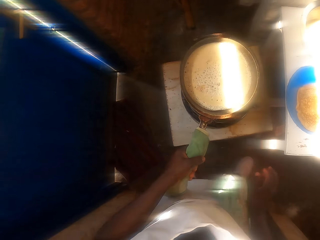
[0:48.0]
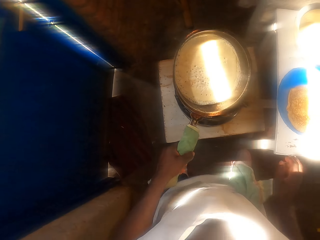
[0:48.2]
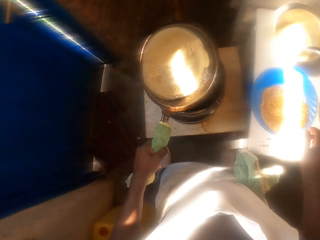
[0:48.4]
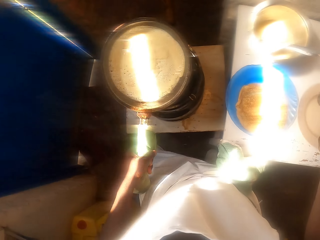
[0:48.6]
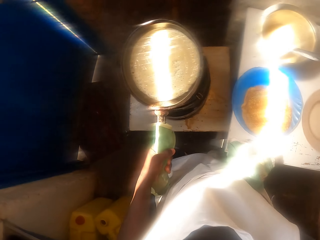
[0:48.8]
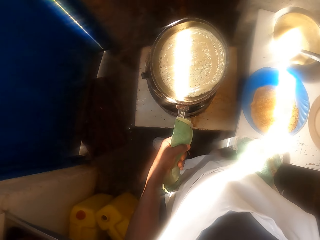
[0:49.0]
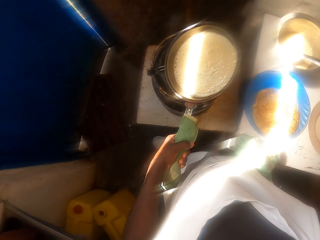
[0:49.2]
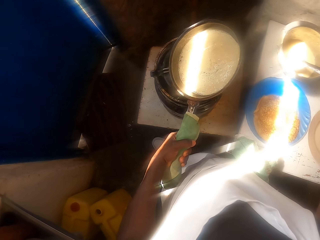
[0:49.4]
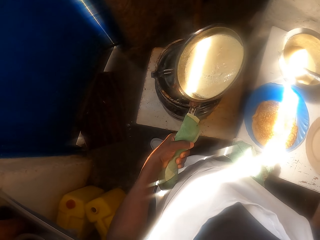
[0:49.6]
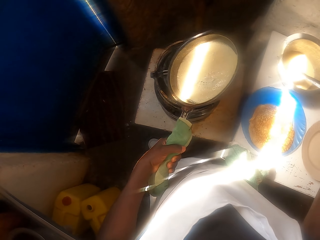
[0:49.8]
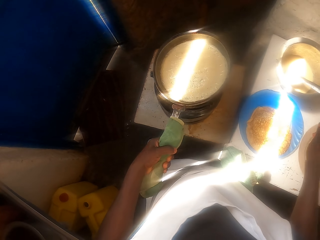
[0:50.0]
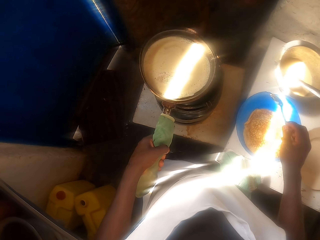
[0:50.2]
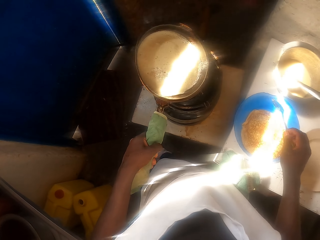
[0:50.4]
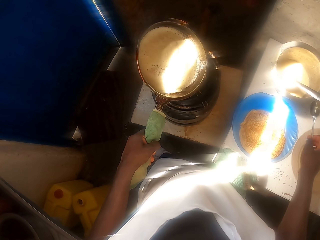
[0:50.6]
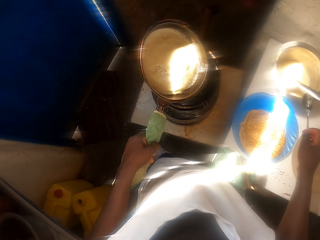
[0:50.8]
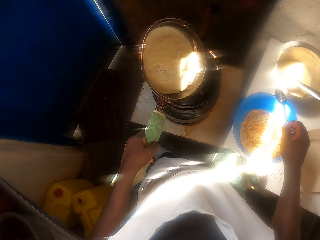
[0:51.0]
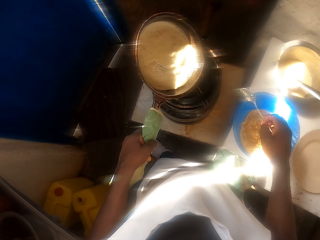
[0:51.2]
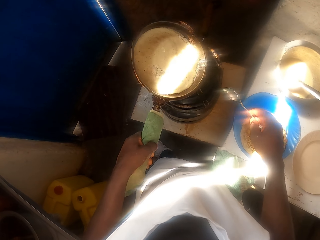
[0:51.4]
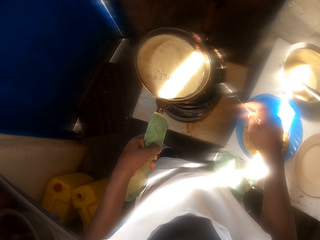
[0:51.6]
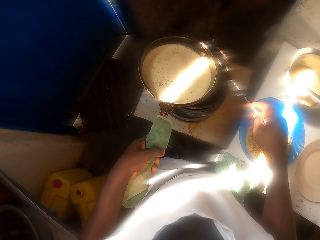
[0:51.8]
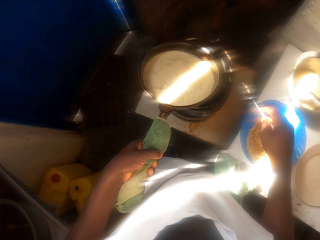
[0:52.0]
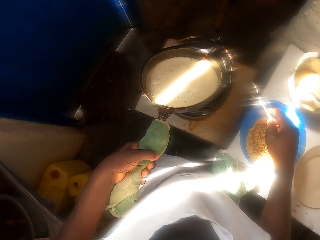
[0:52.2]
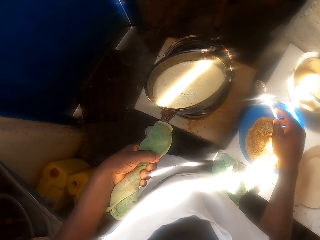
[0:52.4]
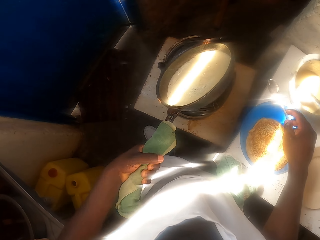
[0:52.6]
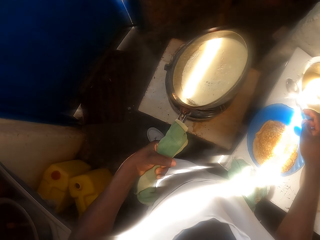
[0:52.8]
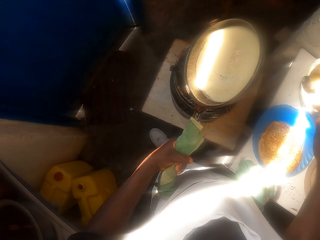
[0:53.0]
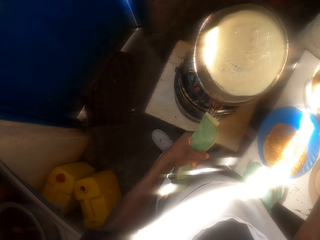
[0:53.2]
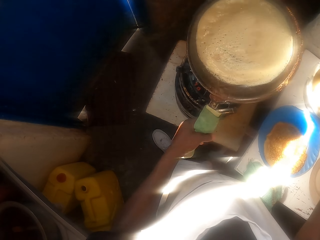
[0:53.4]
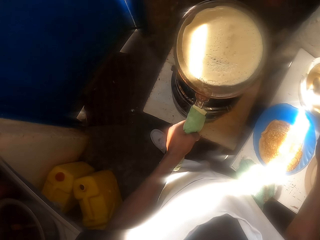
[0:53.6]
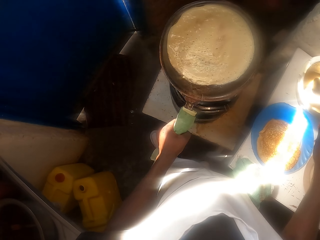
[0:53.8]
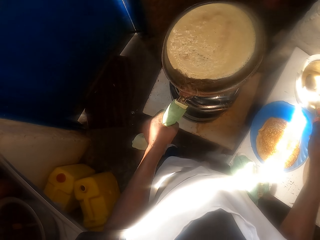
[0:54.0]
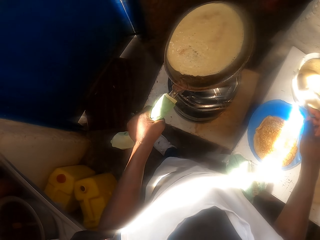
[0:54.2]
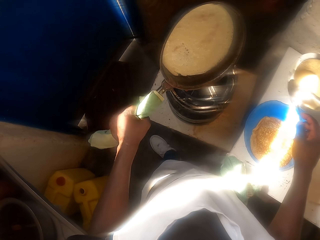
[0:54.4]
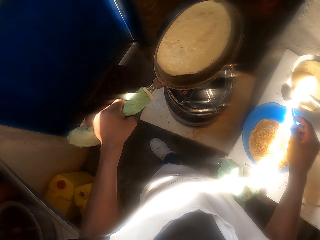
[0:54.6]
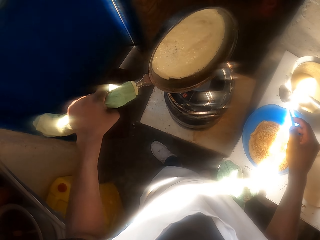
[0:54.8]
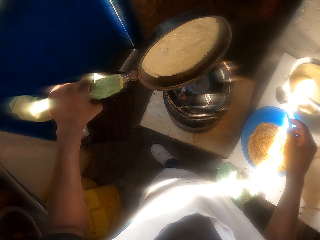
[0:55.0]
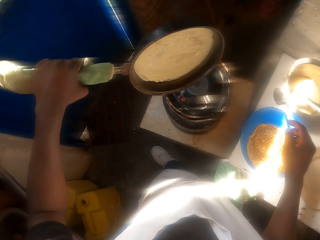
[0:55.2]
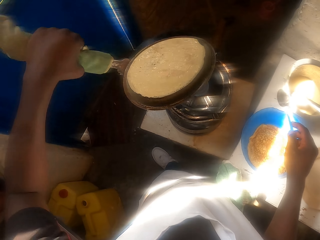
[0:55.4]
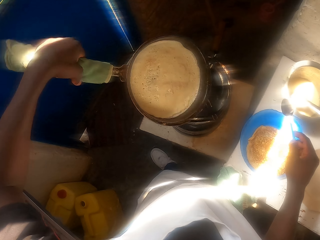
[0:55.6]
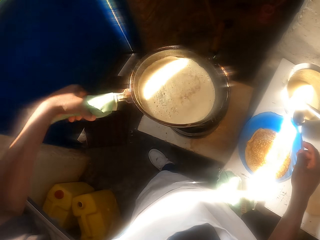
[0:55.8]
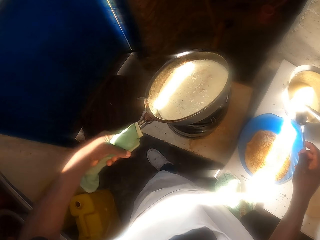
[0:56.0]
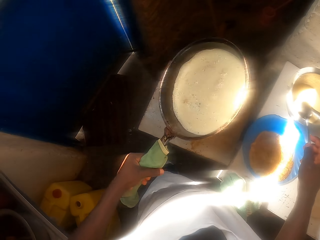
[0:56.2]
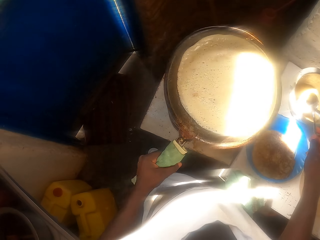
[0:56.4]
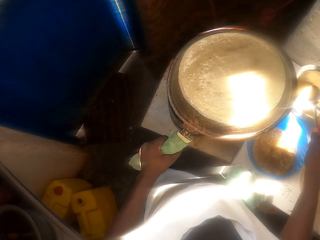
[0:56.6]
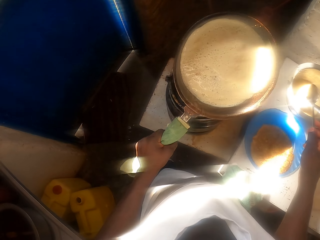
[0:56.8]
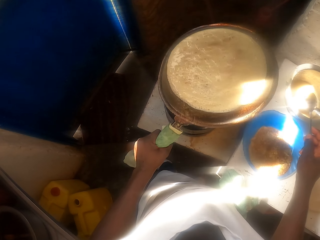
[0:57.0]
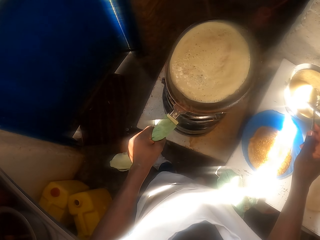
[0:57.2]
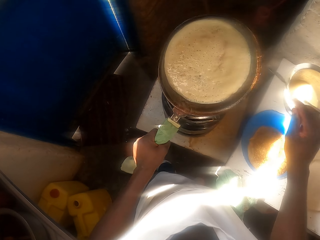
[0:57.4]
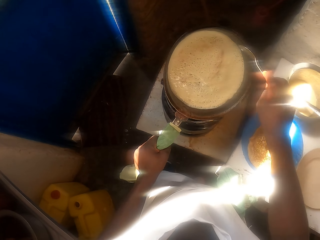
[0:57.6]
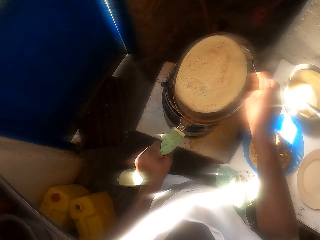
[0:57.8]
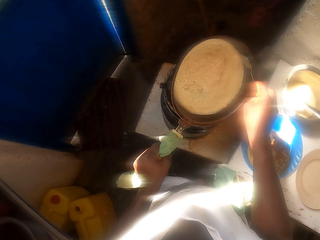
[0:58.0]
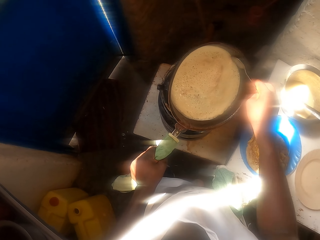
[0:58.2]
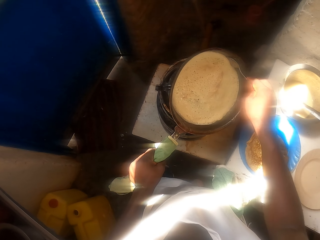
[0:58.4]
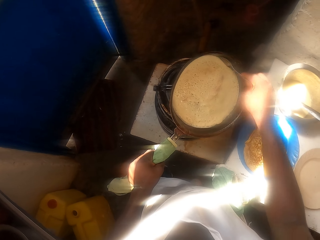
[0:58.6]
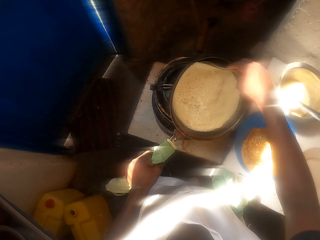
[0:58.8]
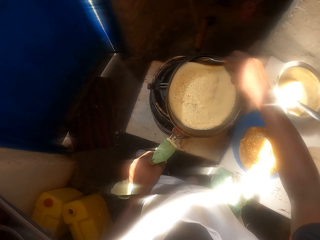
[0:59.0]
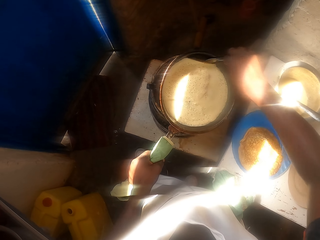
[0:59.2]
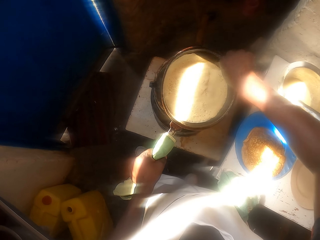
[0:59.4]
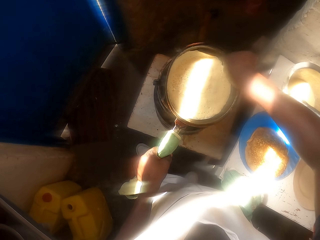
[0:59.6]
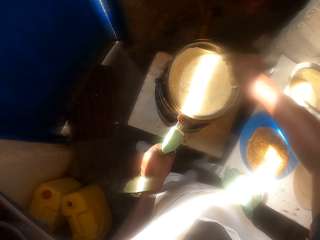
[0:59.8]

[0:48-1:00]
The camera wearer bends a frying pan. They stretch a hand. They pick up a spoon on the plate. They move the cooking pan around the stove fire. They hold the spoon. They rotate the frying pan on the fire. They shake the frying pan. They remove the pancake with the spoon. They lift the sides of the pancake with the spoon.

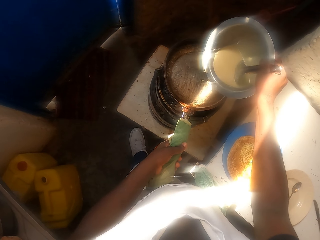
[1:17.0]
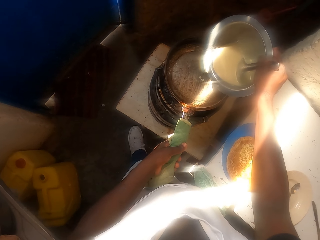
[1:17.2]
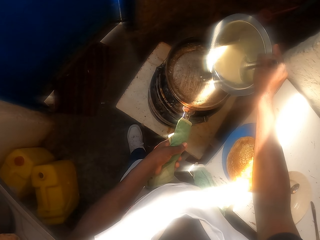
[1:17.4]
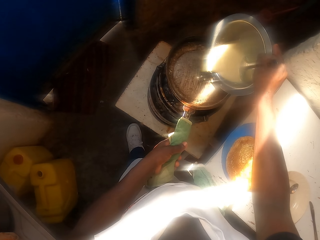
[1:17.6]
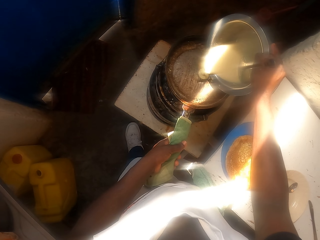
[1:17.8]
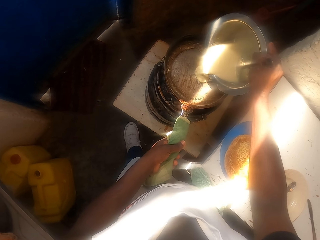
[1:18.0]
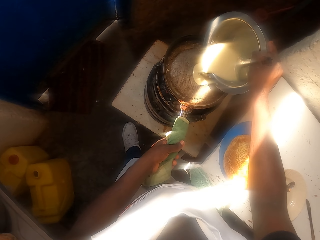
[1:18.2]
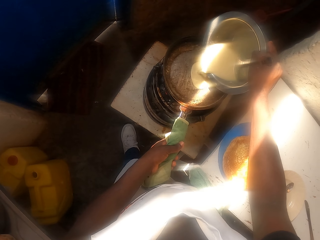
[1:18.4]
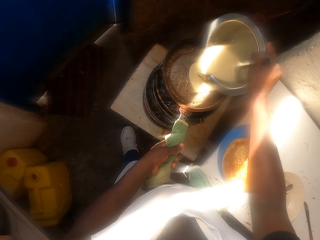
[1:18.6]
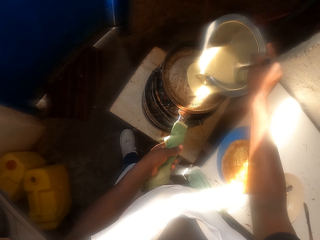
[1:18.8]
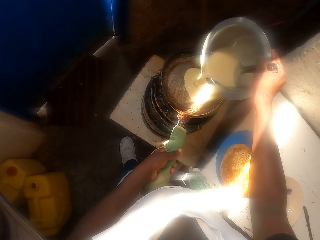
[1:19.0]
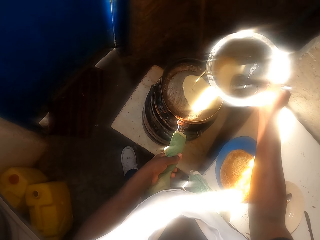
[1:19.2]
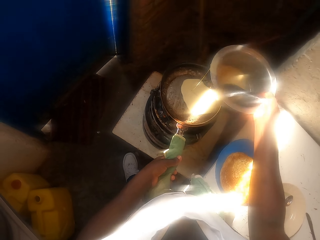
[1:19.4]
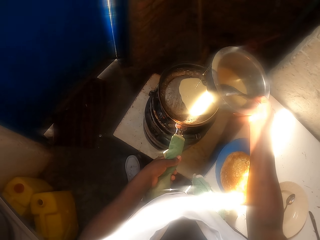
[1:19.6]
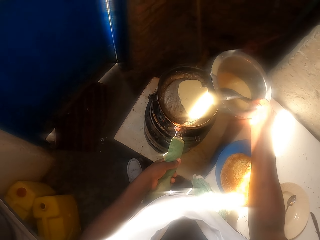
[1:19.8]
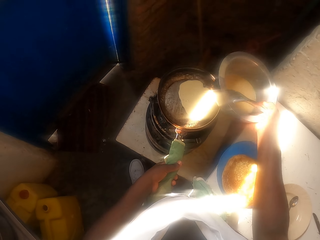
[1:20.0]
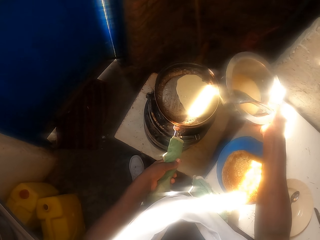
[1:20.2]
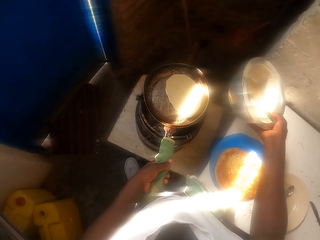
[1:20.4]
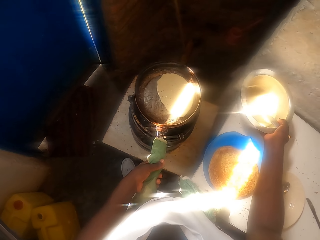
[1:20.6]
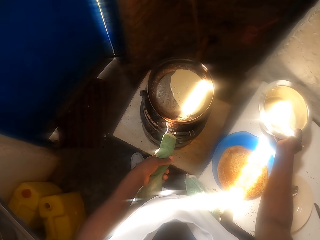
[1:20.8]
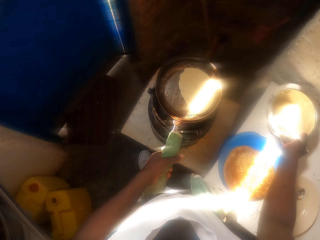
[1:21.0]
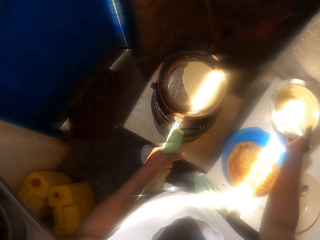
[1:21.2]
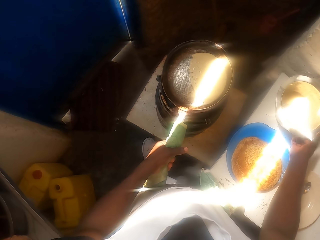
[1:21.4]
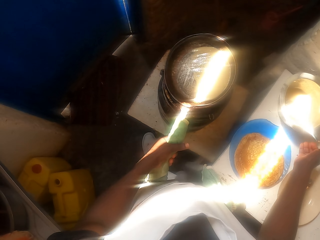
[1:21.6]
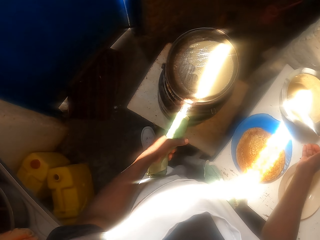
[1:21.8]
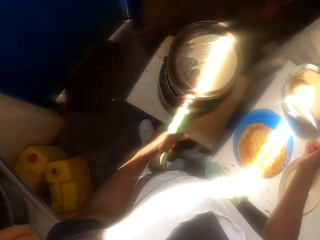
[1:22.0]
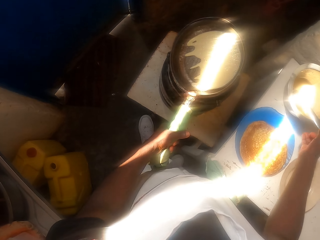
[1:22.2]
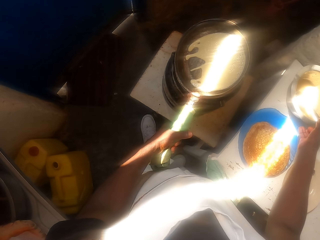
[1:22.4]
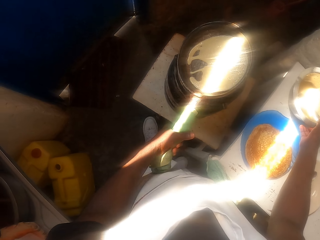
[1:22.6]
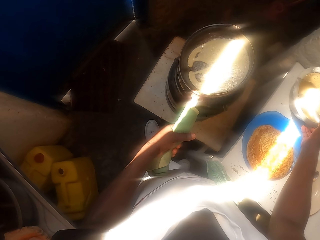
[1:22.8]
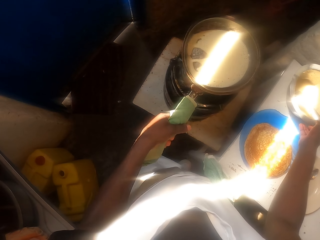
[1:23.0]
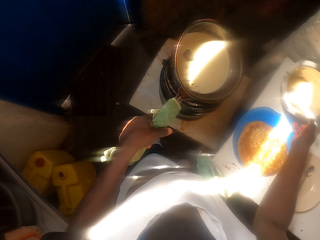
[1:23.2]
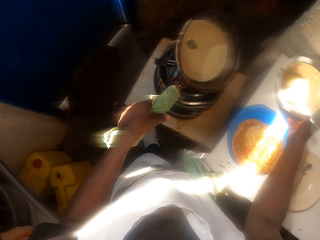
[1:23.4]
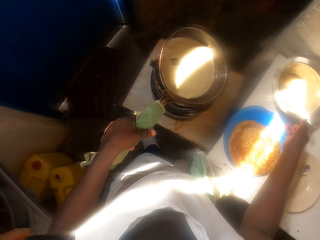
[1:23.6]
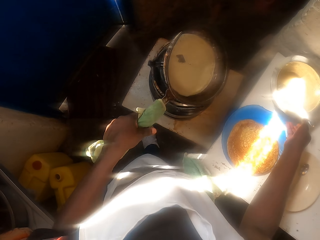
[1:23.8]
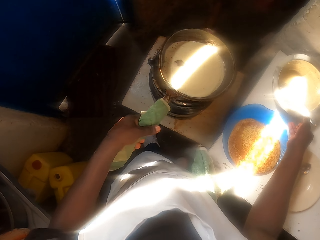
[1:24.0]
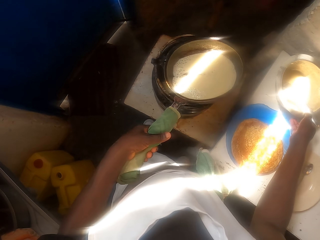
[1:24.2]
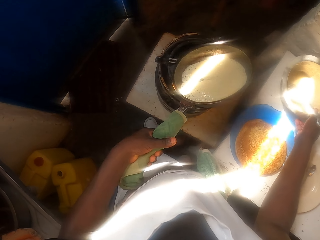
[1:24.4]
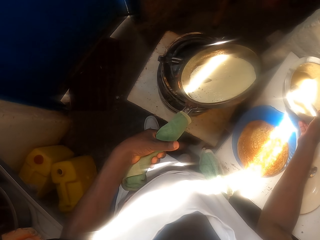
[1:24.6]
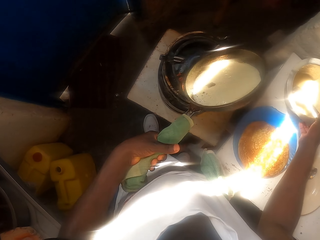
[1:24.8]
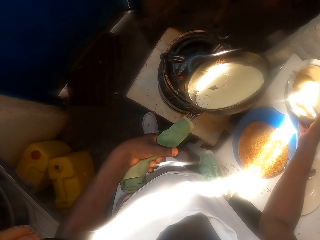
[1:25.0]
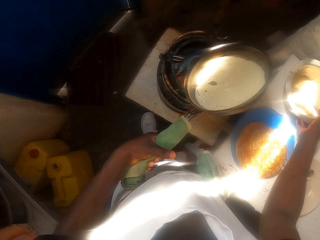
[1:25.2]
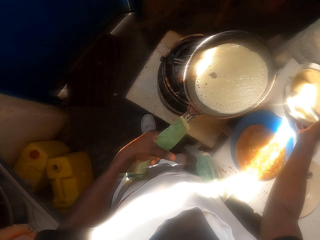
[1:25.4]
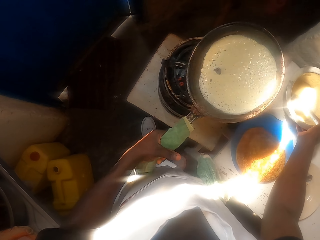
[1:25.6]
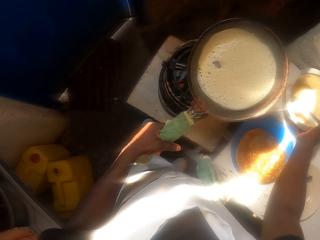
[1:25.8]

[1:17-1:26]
The camera wearer pours the wheat flour mixture to the pan. They put the cooking pot on the table. They move the cooking pan around the stove fire. They bend the frying pan. They shake the frying pan.
